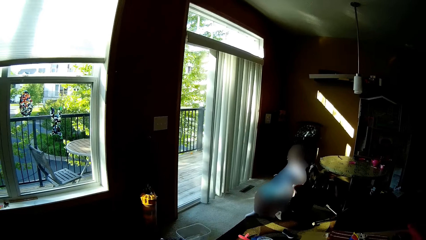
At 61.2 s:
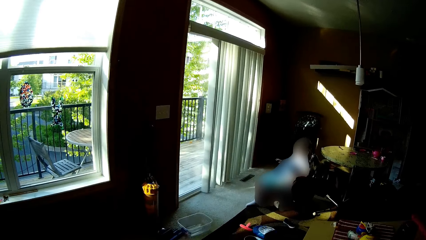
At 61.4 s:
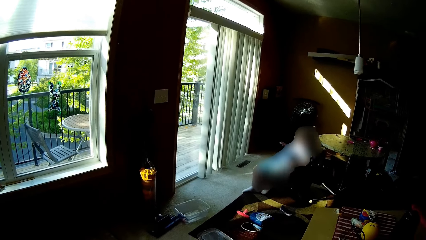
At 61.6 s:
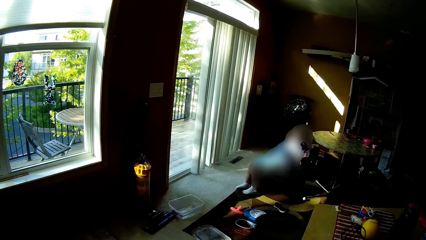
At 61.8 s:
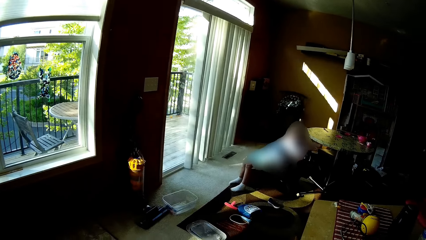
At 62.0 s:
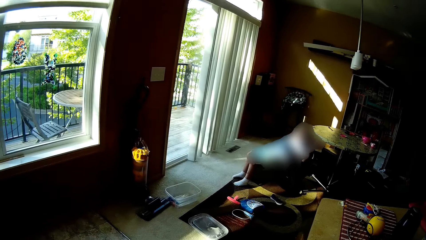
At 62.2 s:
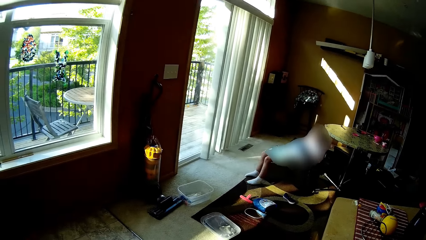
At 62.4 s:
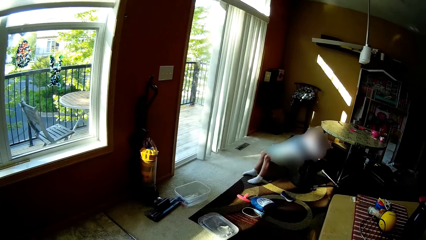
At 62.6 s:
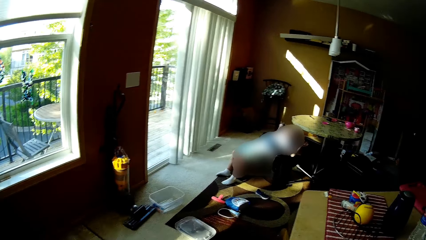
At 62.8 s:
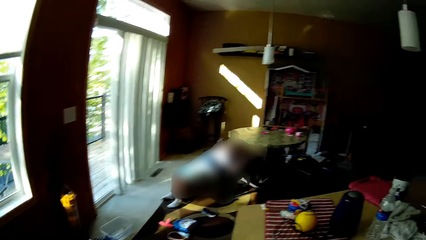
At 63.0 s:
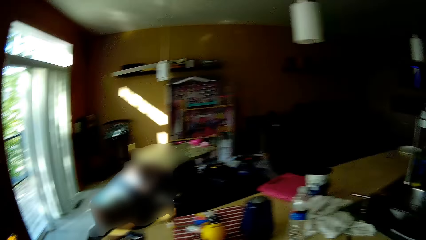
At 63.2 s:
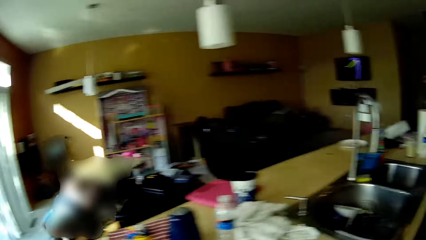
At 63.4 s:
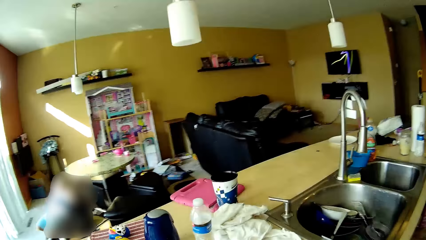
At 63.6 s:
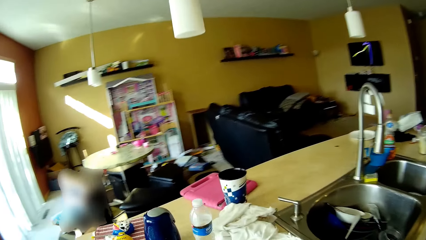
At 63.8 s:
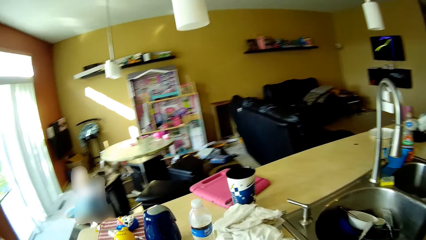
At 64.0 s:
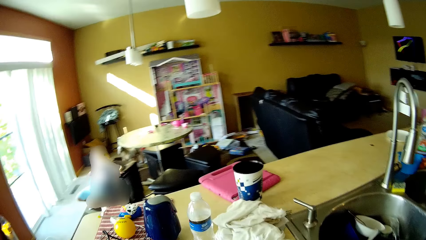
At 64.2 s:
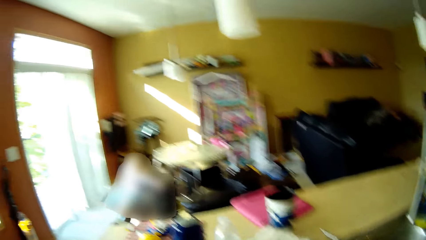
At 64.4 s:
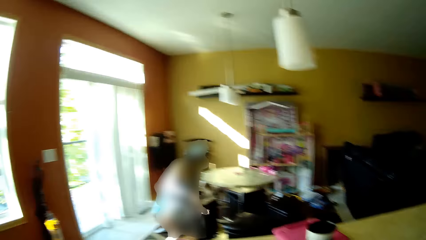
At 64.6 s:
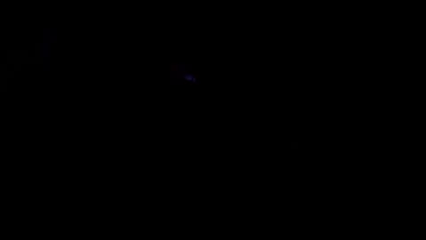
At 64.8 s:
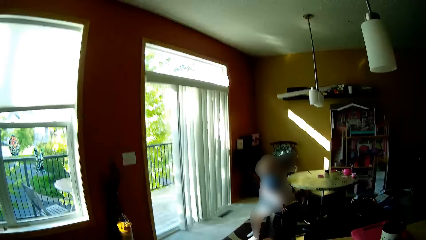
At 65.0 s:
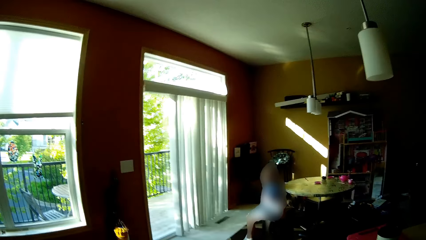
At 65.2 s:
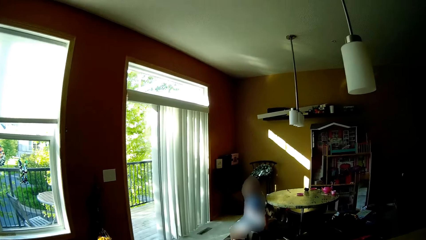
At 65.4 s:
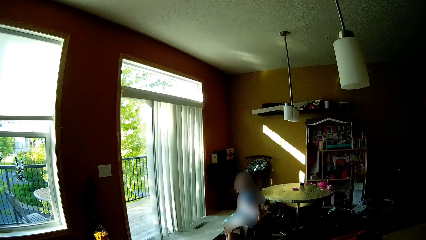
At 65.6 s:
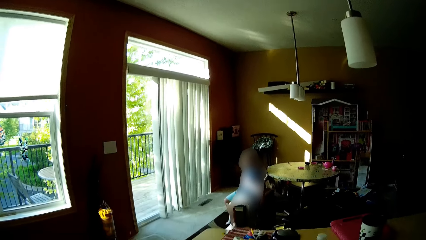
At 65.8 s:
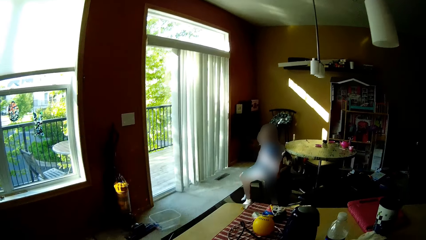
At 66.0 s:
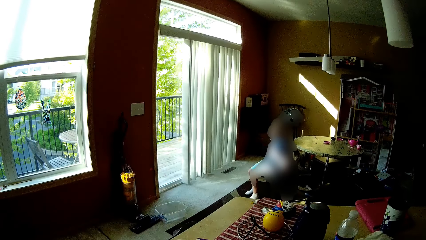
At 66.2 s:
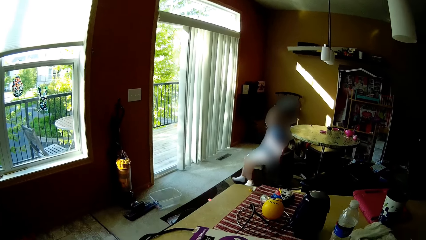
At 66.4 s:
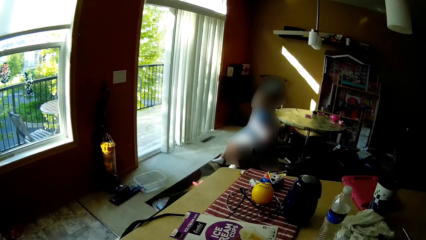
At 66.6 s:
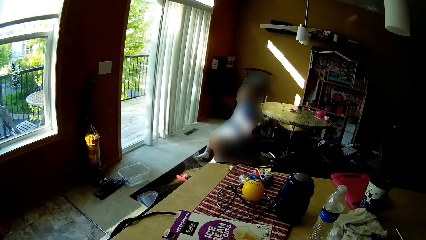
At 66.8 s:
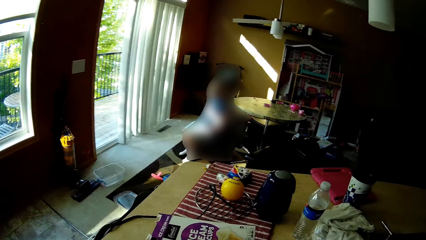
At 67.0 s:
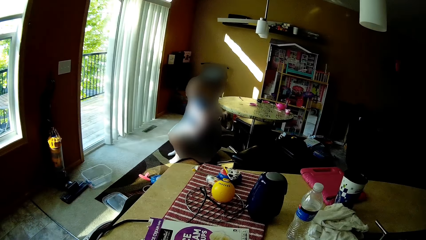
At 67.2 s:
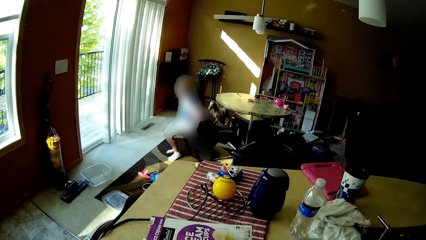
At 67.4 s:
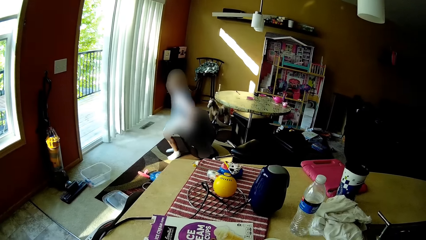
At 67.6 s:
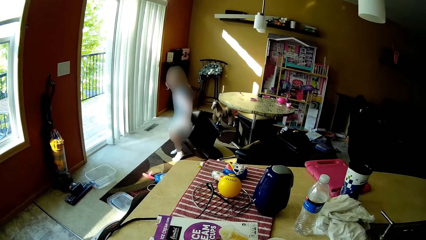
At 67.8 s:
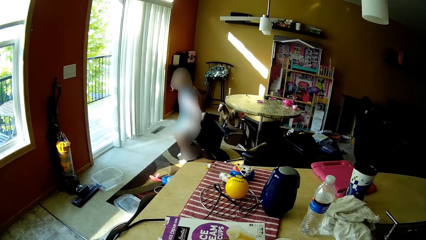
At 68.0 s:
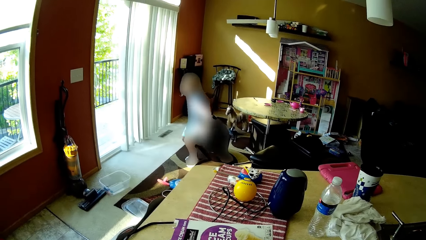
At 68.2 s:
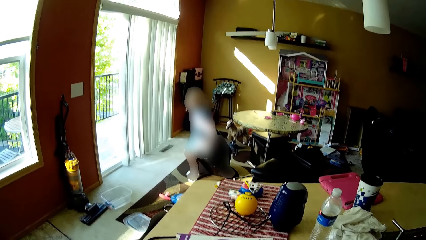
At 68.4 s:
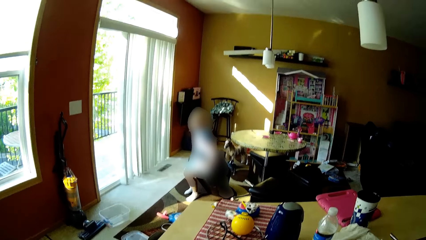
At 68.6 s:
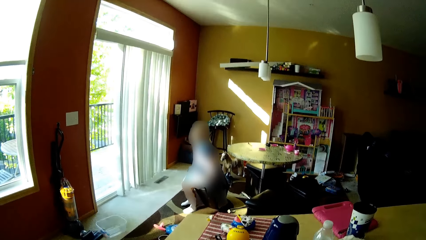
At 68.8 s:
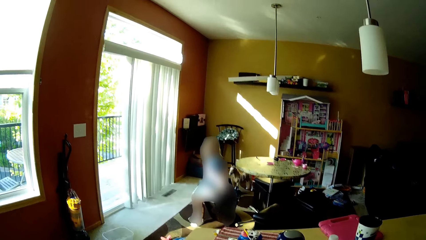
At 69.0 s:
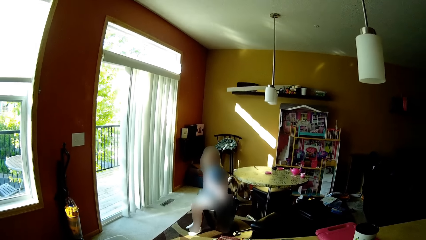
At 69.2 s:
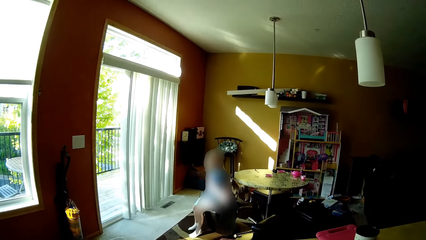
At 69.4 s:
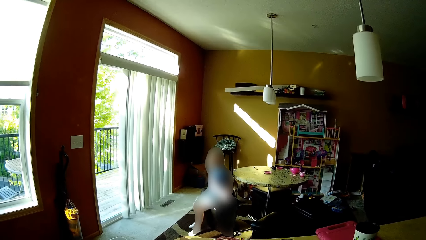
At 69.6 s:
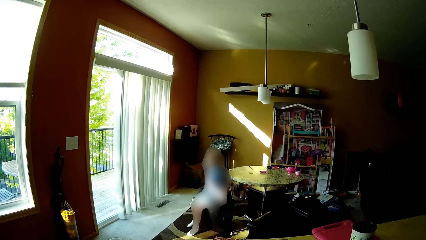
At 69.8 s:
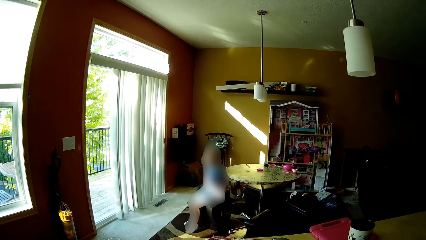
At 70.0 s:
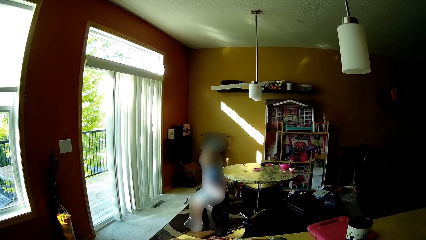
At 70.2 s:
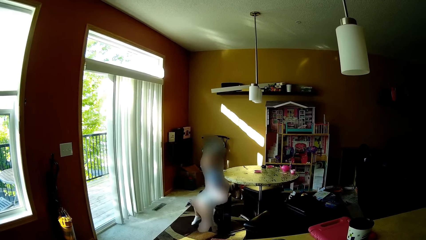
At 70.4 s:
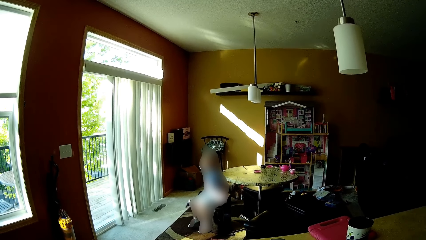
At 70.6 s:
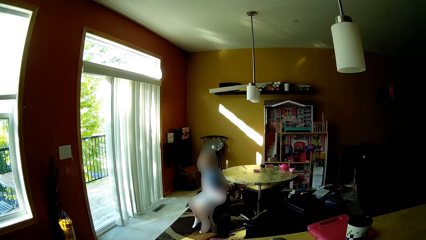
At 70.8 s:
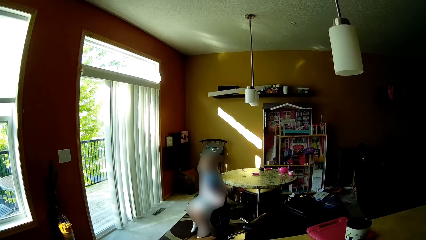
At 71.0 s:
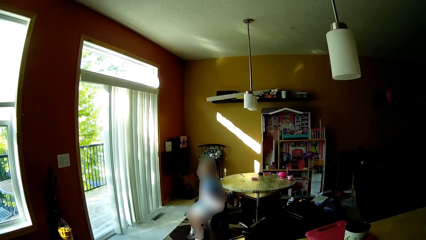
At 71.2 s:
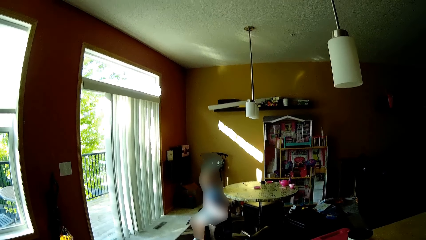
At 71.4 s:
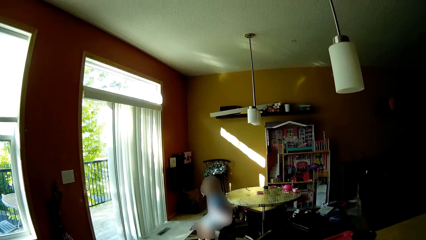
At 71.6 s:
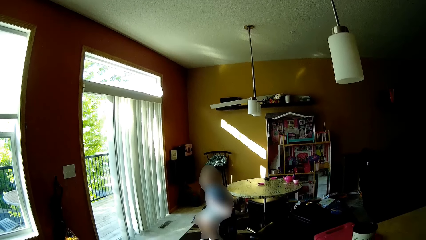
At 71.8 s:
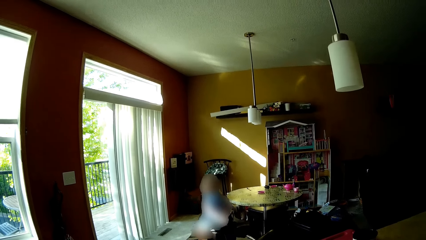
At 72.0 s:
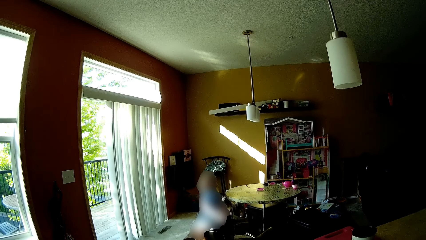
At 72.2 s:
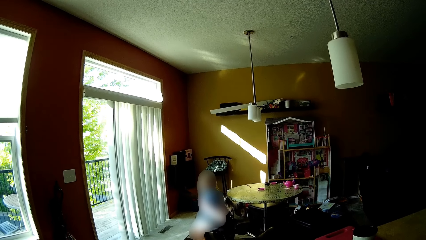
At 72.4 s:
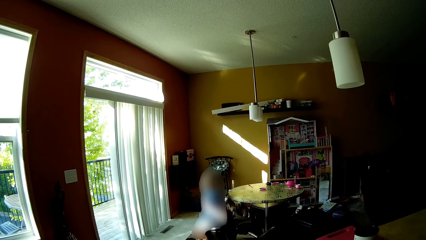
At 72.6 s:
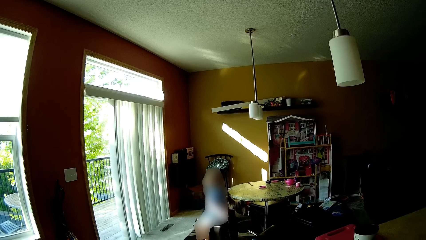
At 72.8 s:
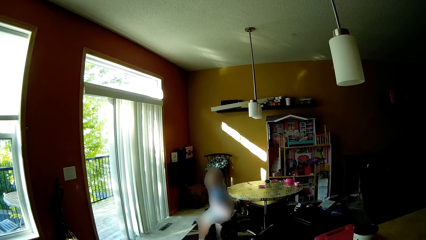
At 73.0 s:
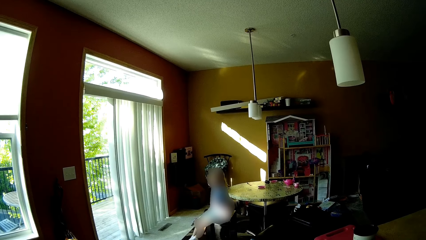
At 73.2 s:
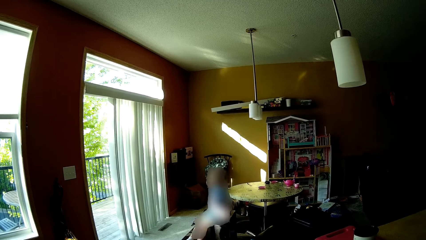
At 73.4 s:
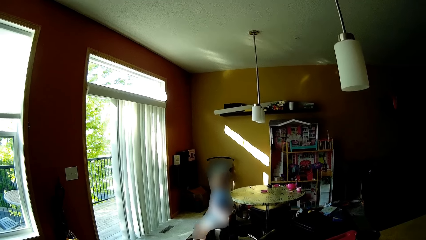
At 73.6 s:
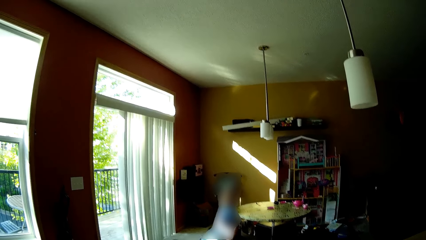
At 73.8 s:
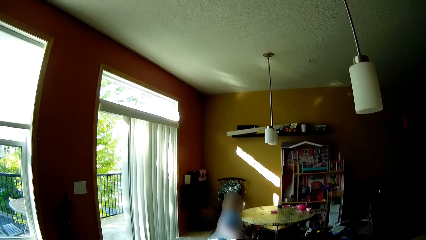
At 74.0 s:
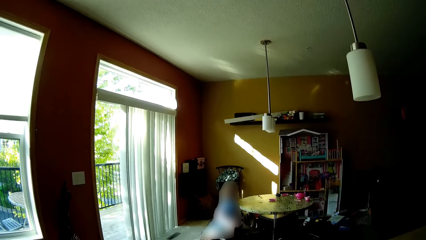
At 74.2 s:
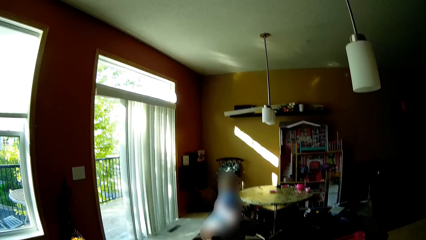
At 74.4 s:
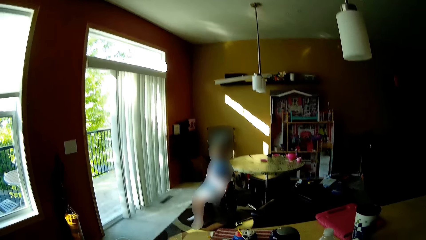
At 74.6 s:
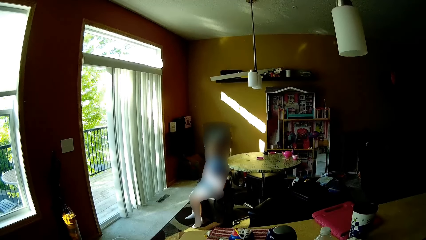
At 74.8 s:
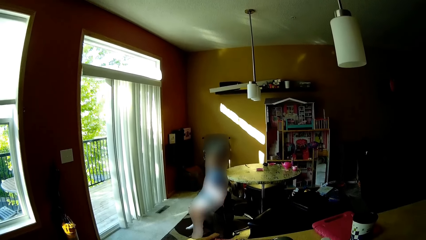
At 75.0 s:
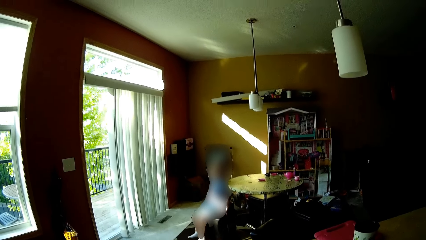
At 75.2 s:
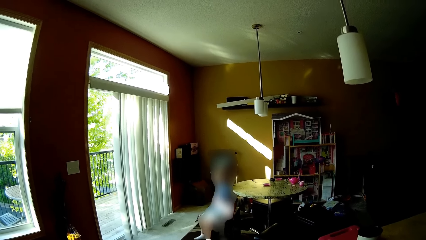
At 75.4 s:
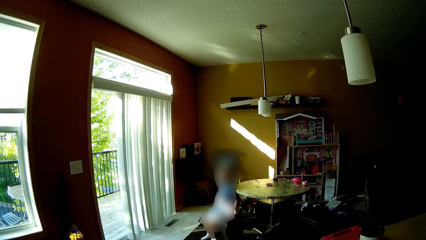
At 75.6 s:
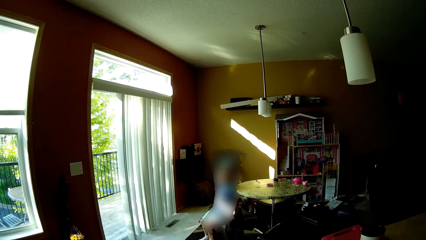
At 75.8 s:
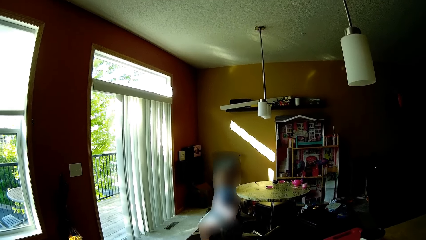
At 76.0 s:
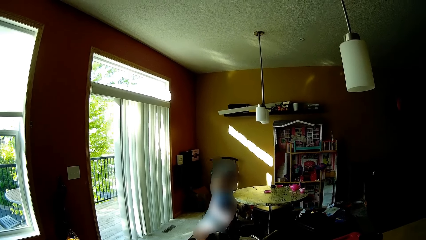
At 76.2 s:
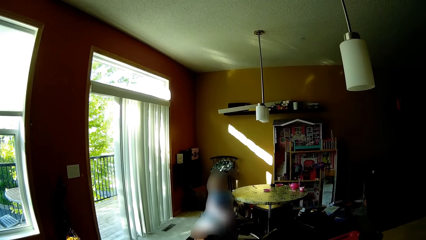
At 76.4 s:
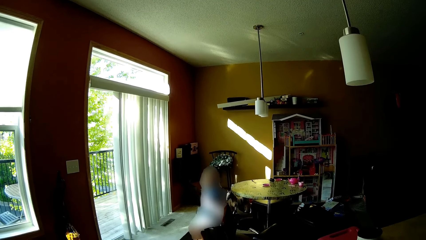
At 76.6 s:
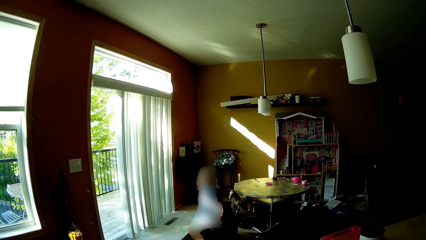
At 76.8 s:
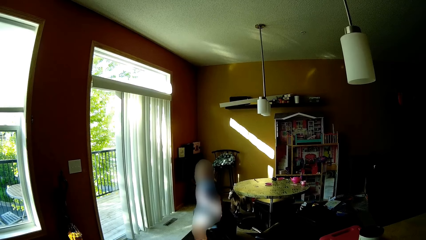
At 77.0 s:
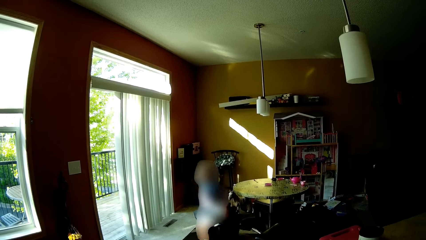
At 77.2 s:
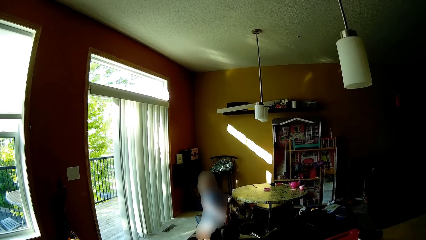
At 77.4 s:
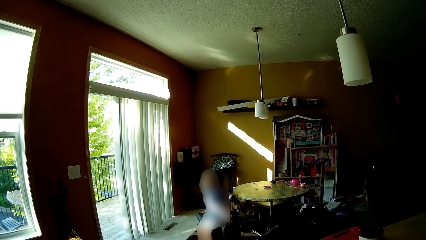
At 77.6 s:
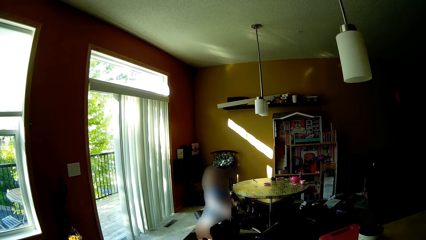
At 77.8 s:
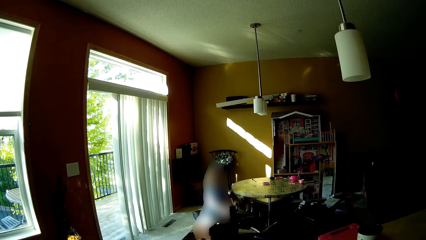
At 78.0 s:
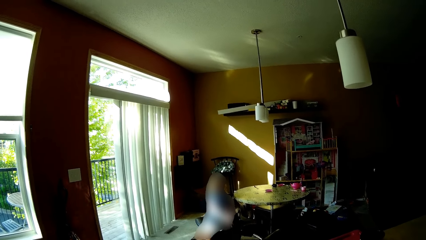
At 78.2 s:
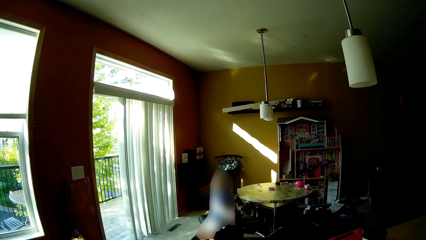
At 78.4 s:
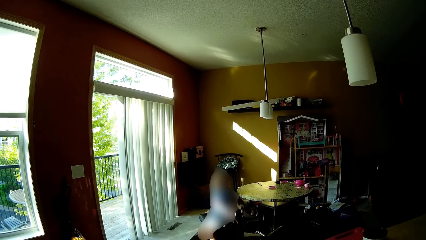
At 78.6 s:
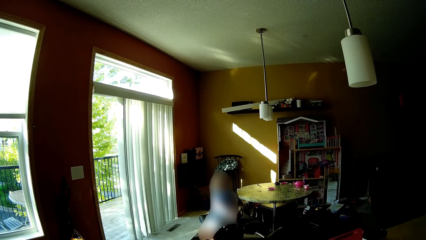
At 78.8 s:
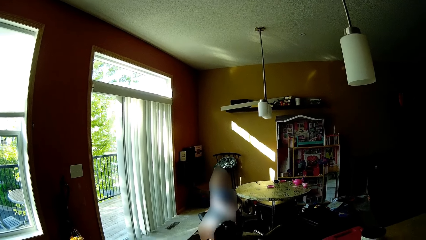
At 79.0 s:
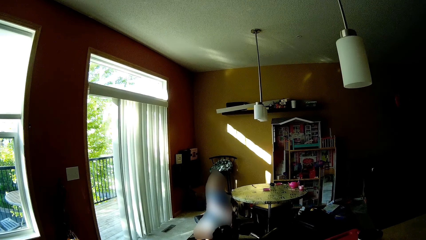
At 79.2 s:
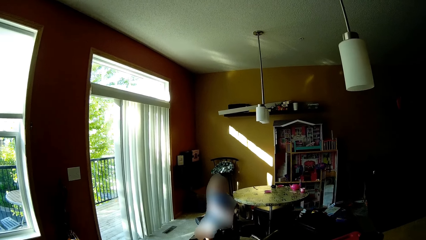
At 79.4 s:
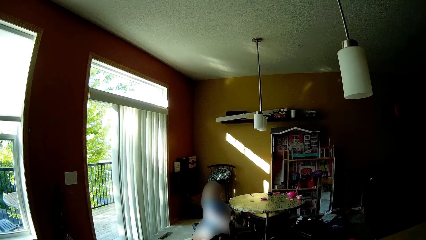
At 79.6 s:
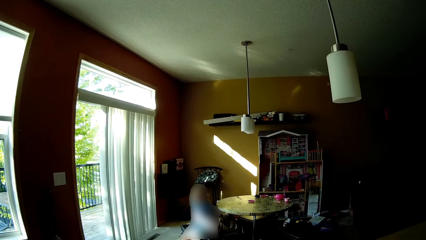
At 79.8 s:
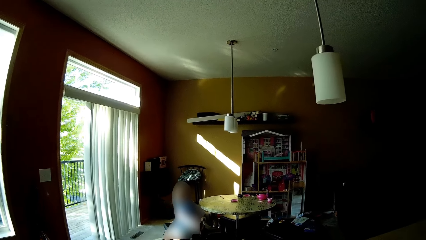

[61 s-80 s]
The person moves legs. The camera wearer converses with the person.
